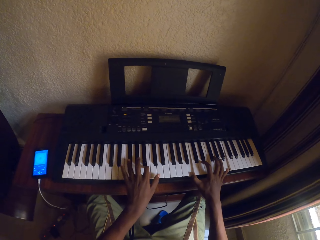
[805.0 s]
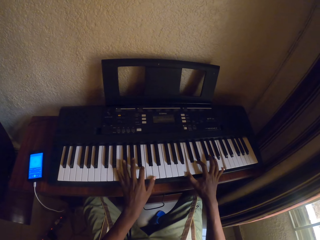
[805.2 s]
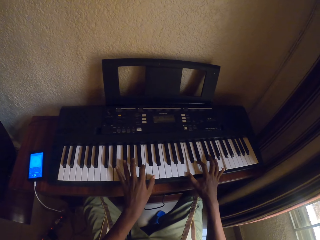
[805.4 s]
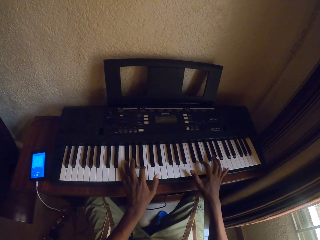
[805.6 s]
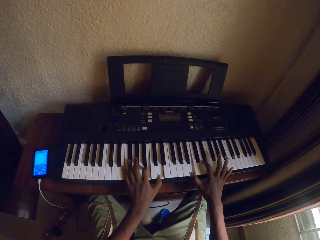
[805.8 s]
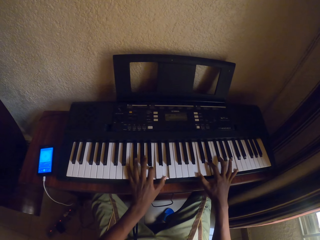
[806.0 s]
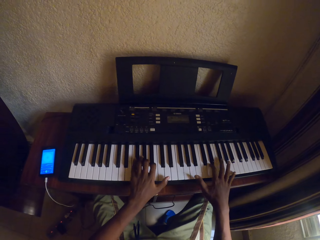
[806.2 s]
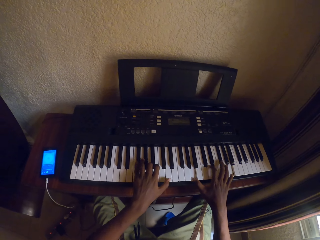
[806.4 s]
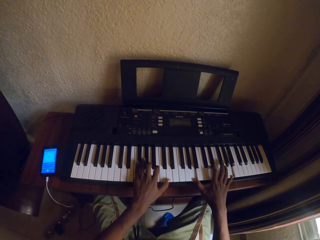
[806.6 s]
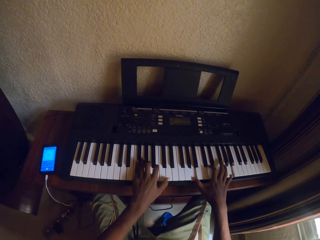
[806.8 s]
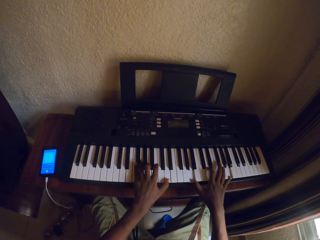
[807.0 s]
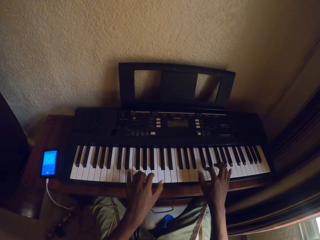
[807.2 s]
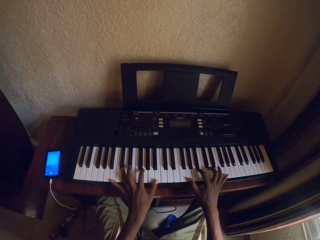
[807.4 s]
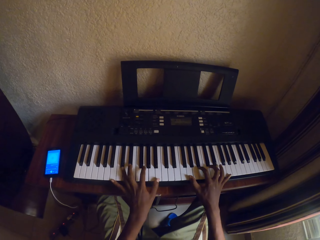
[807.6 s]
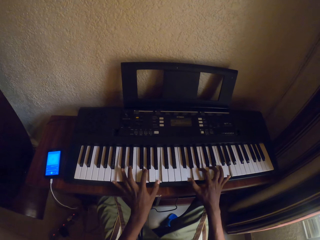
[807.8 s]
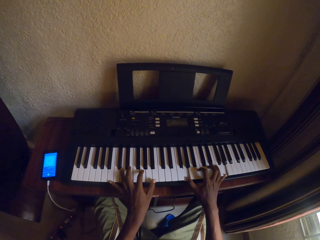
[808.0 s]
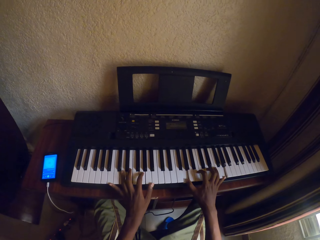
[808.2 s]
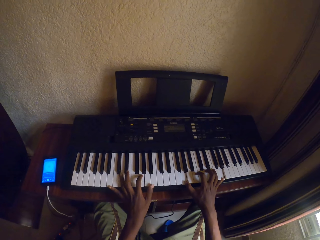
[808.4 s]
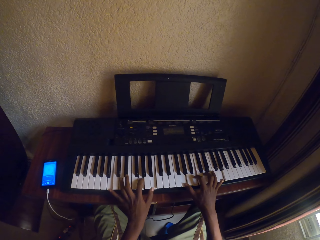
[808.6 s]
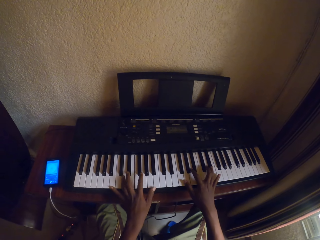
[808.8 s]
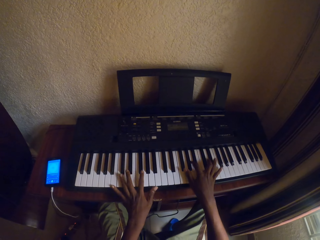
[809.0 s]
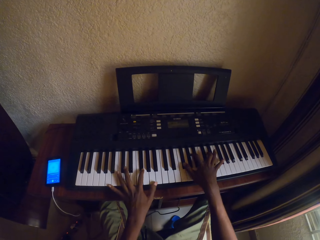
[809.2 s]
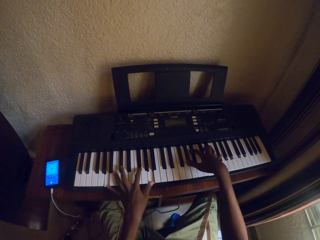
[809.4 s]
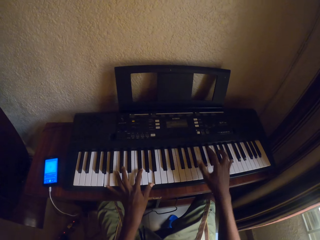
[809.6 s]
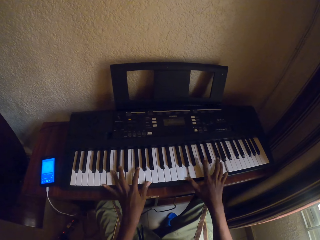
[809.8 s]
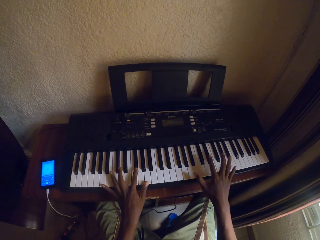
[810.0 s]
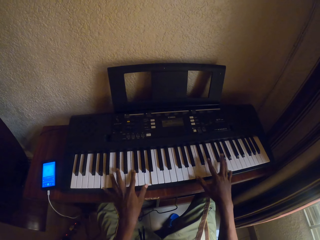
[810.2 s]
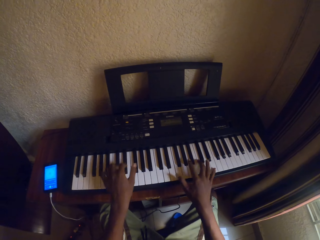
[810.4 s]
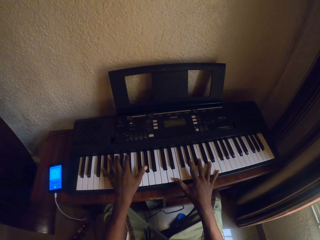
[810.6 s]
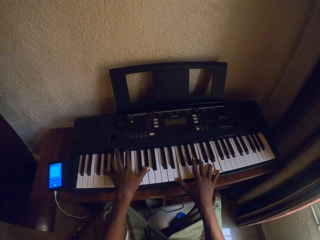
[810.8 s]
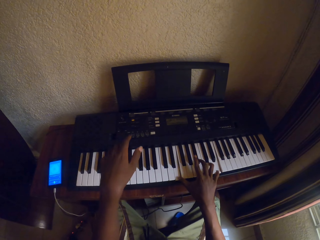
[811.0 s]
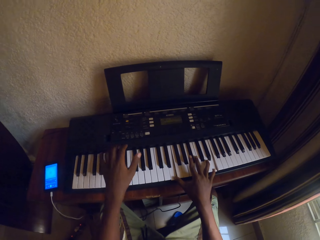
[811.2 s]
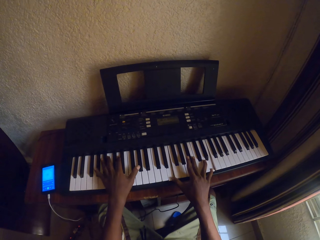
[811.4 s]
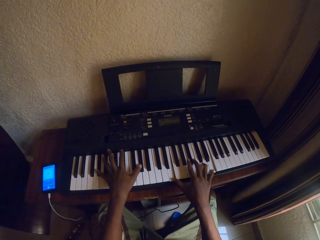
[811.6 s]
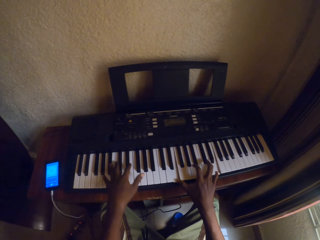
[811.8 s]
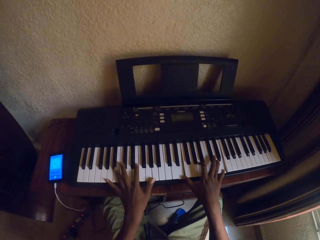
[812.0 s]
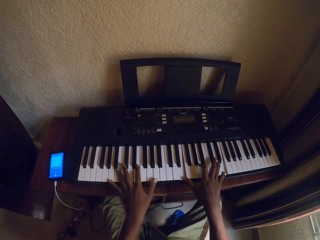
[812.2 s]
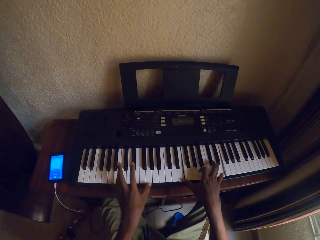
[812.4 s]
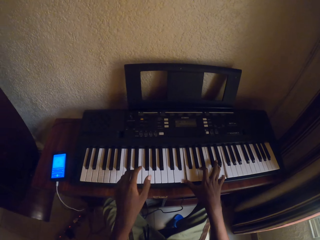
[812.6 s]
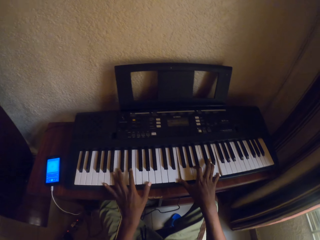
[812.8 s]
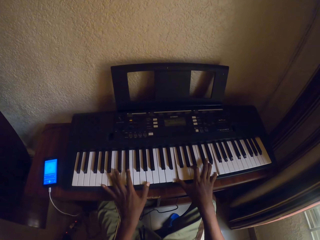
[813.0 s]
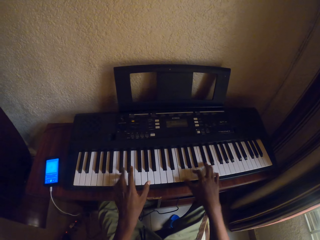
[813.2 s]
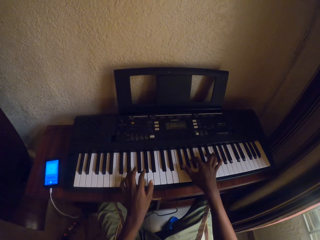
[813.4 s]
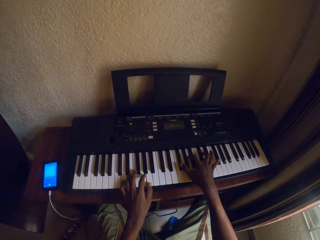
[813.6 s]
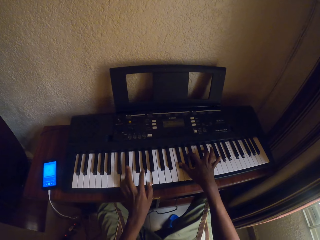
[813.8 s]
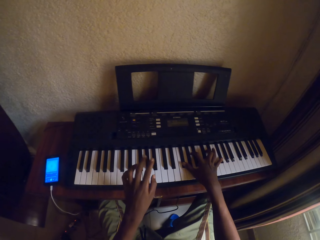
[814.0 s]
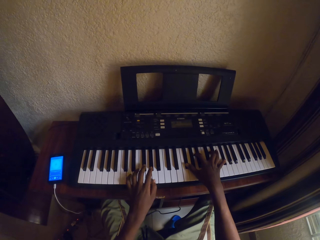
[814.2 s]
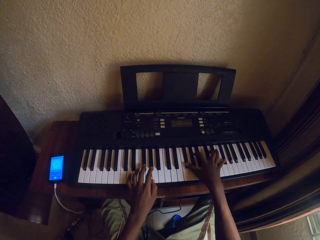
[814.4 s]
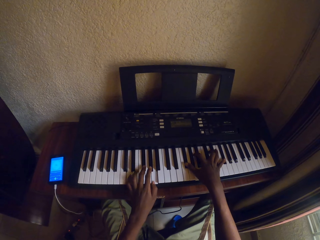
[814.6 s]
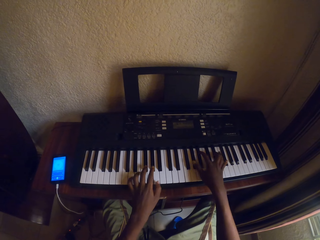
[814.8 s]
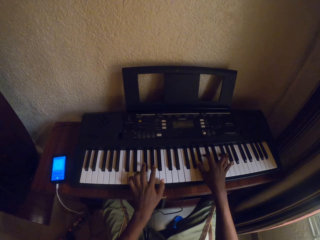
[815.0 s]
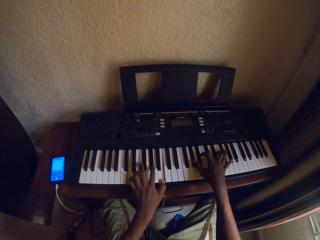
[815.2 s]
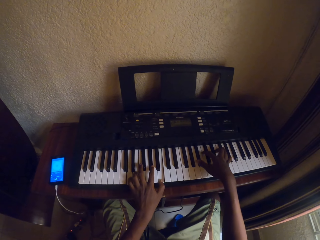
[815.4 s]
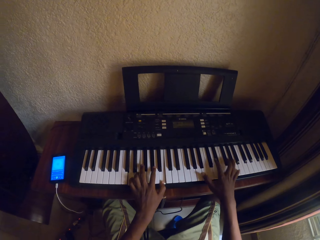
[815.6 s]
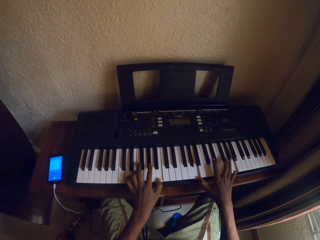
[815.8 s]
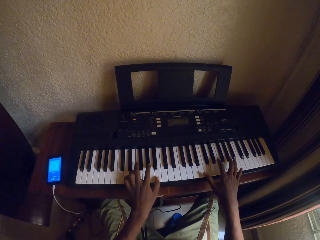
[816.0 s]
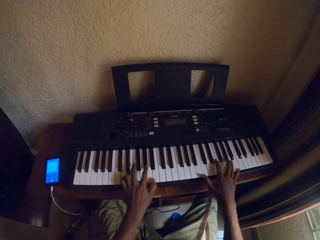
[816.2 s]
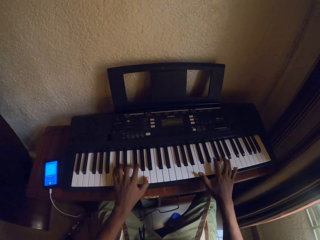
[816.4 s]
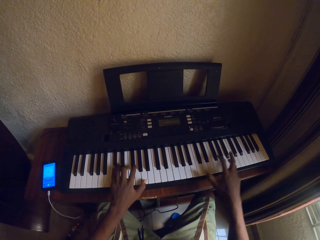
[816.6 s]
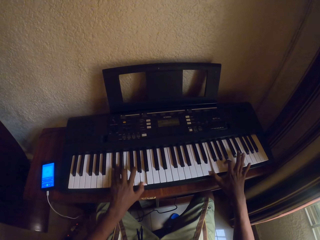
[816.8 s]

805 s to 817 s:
The camera wearer plays the piano with both hands. They play the piano with both hands repeatedly.

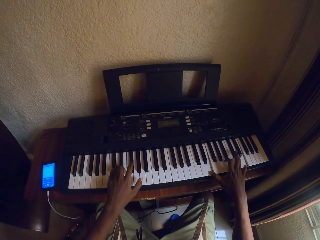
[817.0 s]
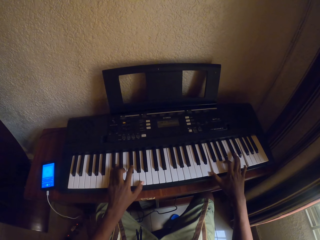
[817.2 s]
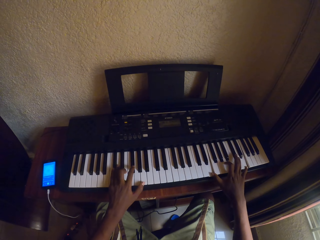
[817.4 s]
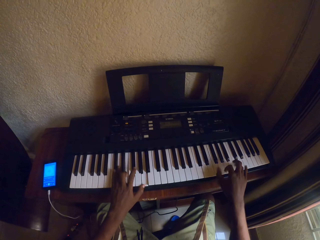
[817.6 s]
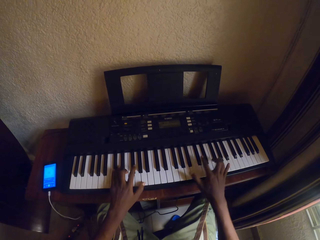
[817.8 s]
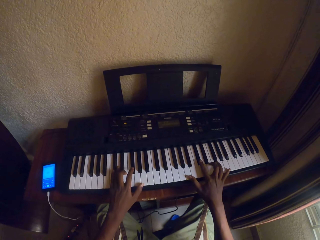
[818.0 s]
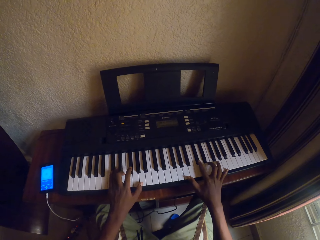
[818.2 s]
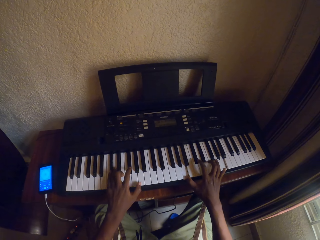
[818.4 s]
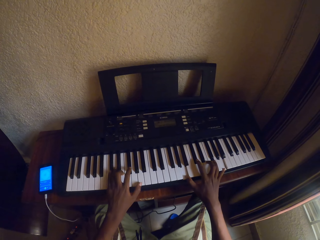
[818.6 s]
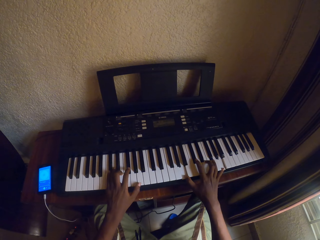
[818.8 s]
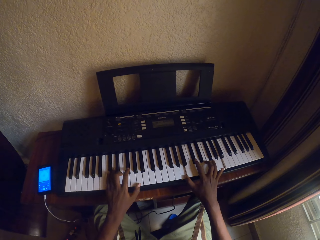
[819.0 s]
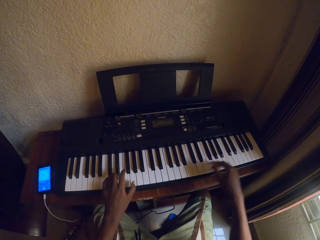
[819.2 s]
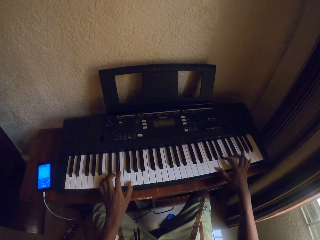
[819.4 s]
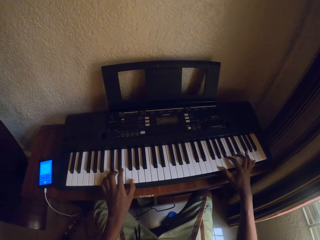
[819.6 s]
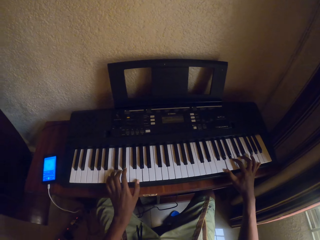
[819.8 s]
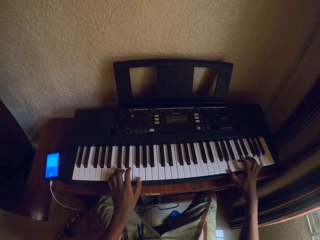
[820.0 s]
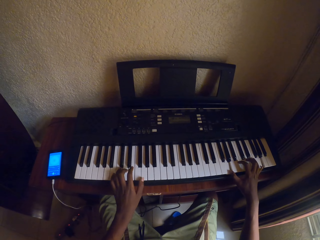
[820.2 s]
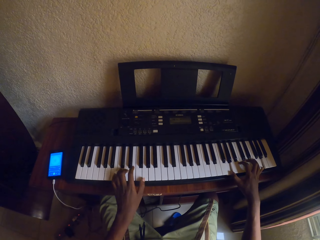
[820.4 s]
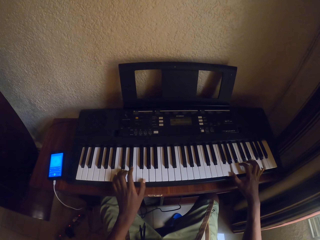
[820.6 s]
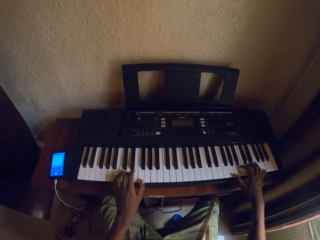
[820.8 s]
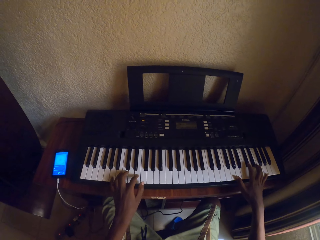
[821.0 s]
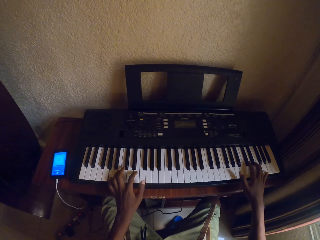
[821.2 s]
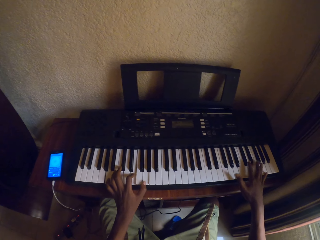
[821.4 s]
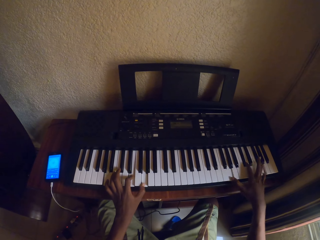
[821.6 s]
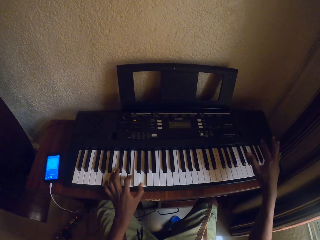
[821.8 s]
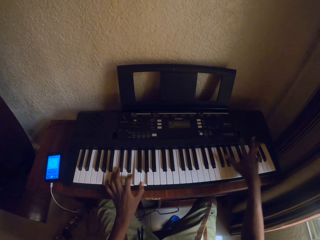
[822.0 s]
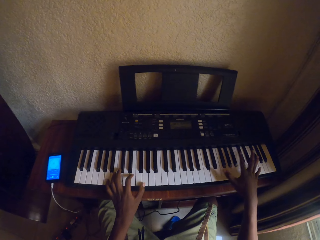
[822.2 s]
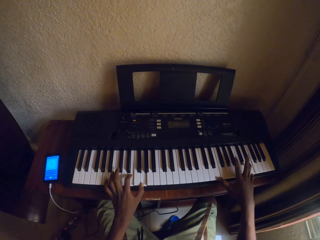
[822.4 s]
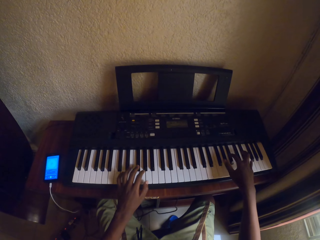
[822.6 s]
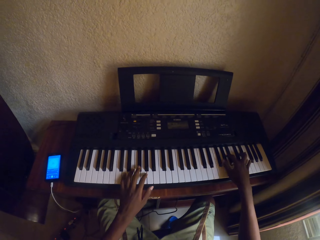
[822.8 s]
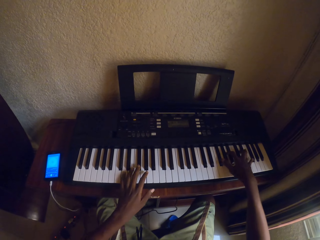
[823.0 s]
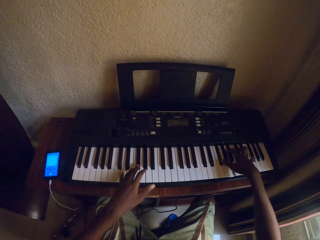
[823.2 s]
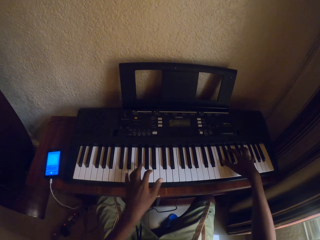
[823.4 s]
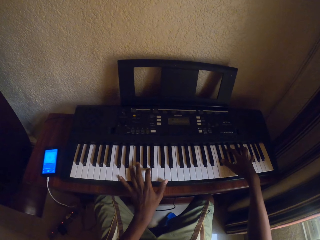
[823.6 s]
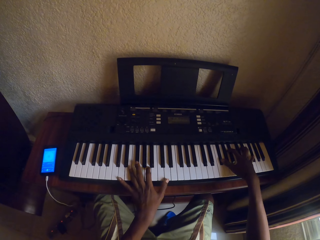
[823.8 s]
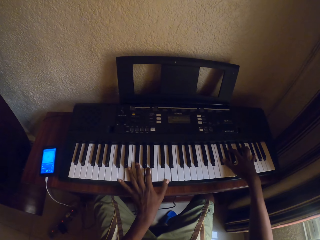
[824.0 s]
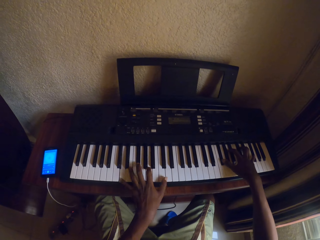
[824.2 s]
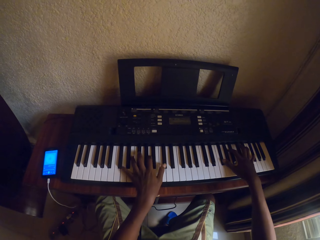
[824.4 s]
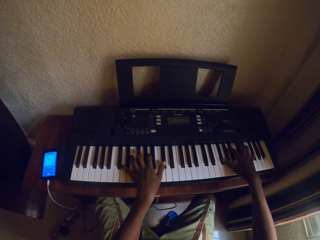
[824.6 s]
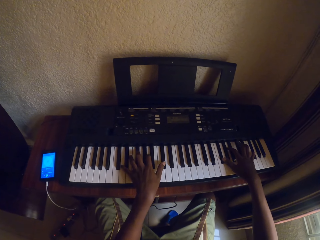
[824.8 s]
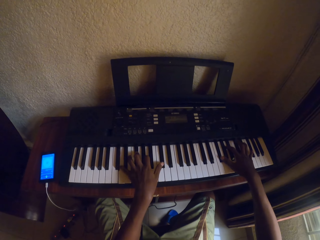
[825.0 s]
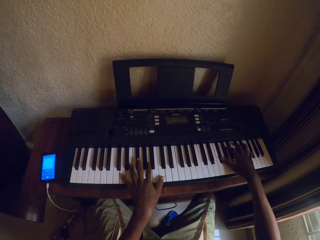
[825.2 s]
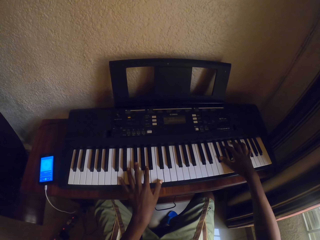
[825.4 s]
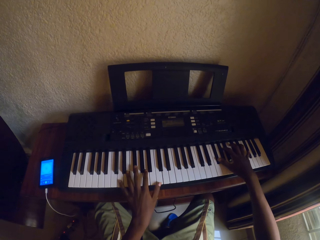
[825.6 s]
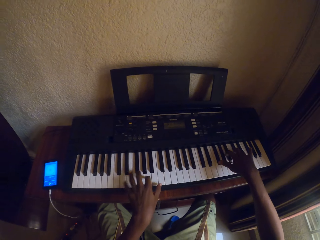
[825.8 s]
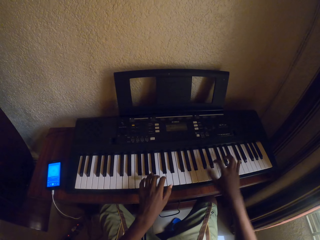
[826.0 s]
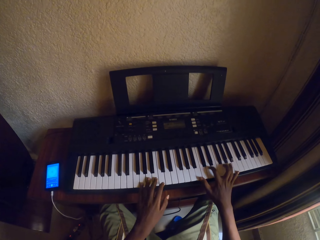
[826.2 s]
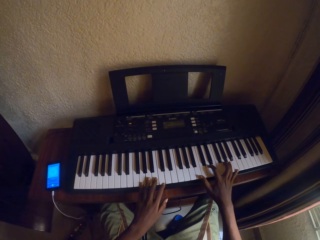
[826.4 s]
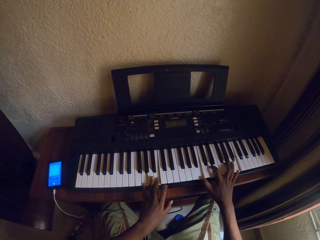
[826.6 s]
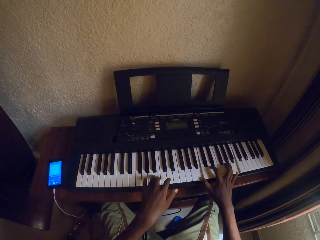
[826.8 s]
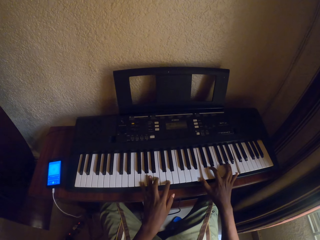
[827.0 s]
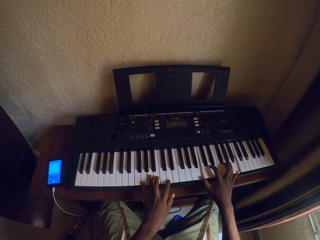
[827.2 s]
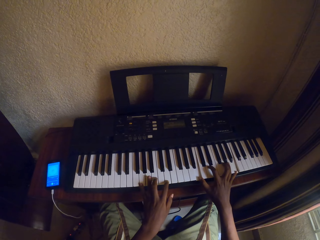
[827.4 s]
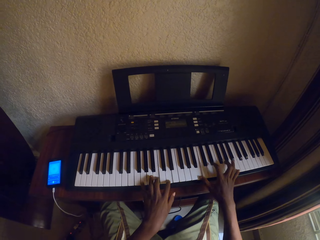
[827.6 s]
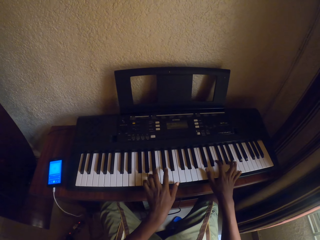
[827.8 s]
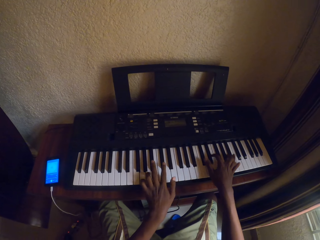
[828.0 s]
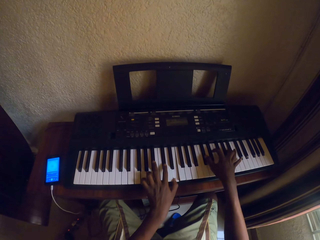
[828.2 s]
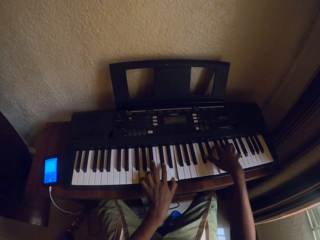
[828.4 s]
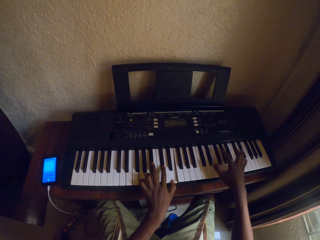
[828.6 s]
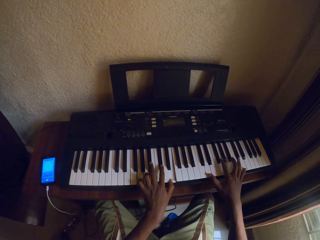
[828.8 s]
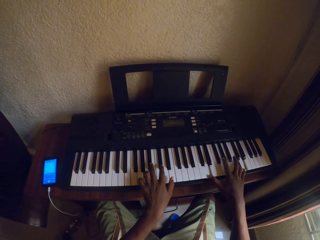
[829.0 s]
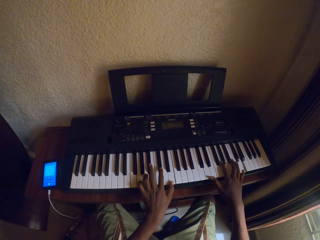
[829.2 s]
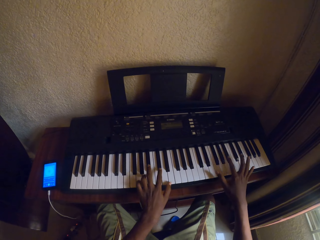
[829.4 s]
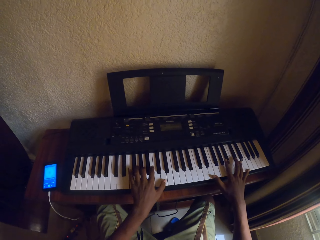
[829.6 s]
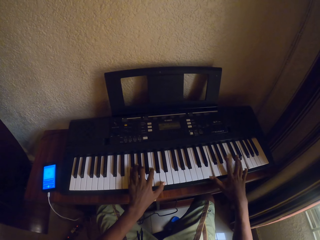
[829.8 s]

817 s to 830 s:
The camera wearer plays the piano with both hands. They play the piano with both hands repeatedly.
